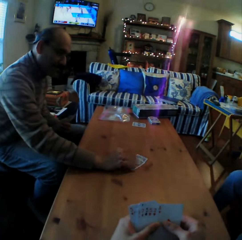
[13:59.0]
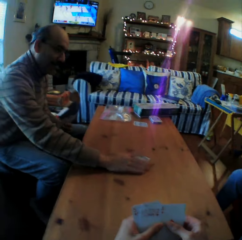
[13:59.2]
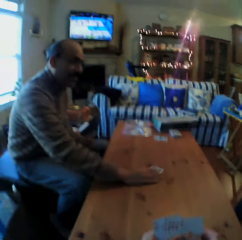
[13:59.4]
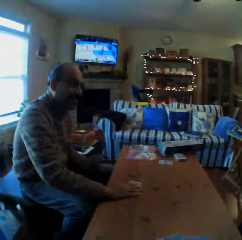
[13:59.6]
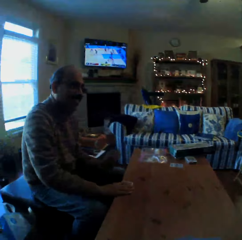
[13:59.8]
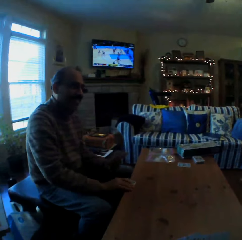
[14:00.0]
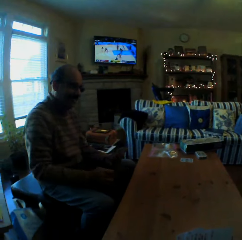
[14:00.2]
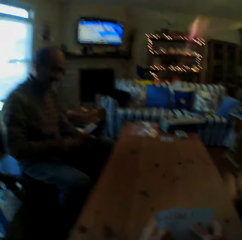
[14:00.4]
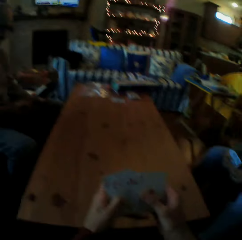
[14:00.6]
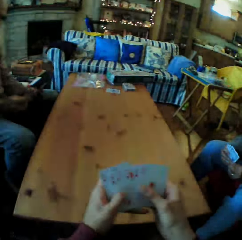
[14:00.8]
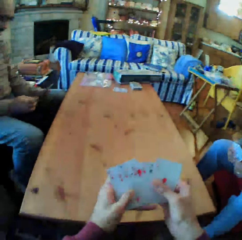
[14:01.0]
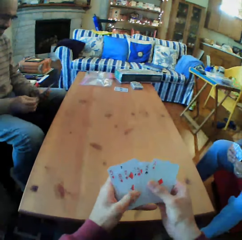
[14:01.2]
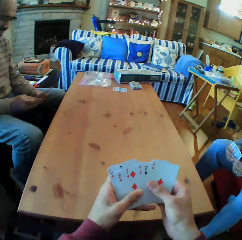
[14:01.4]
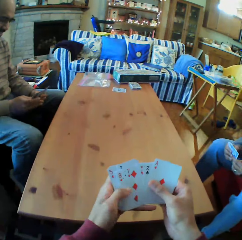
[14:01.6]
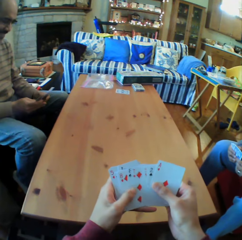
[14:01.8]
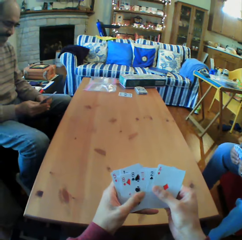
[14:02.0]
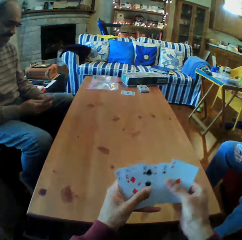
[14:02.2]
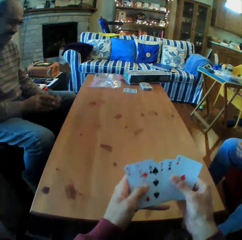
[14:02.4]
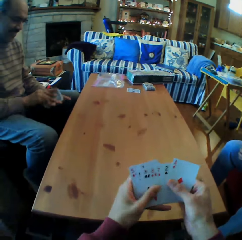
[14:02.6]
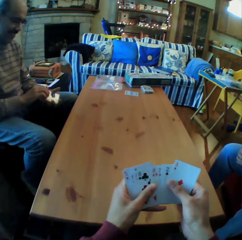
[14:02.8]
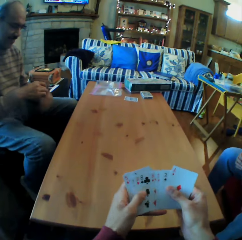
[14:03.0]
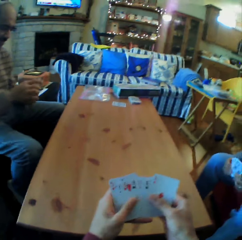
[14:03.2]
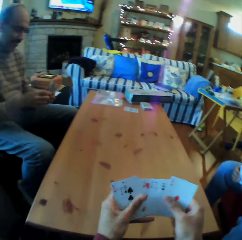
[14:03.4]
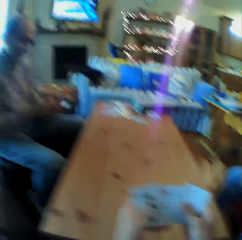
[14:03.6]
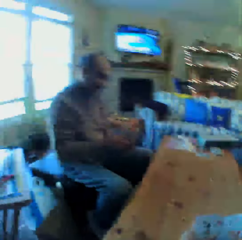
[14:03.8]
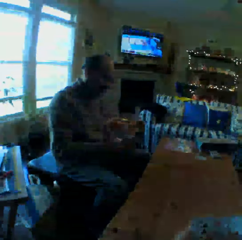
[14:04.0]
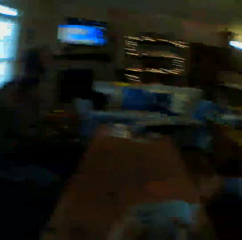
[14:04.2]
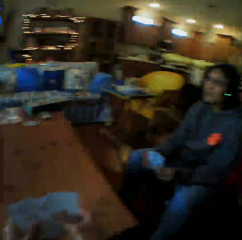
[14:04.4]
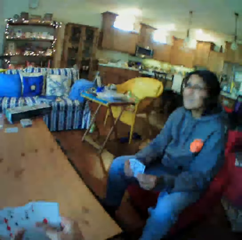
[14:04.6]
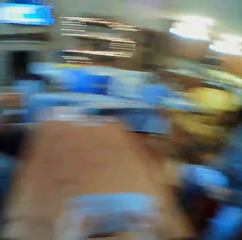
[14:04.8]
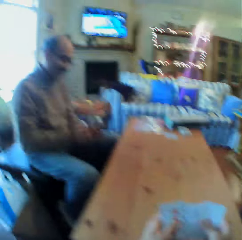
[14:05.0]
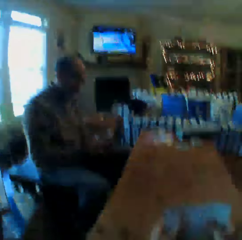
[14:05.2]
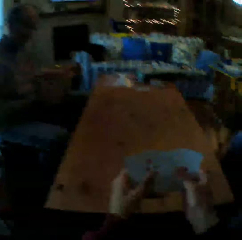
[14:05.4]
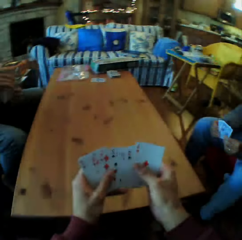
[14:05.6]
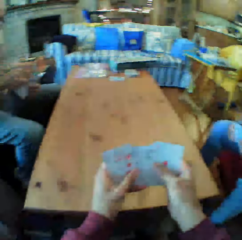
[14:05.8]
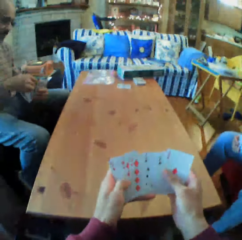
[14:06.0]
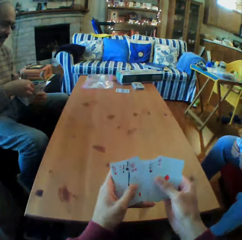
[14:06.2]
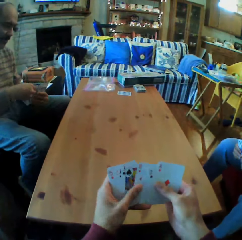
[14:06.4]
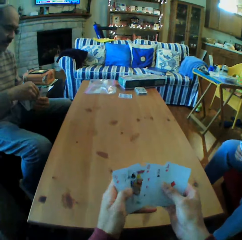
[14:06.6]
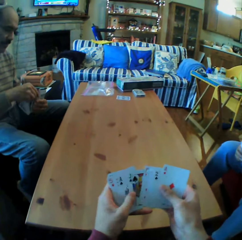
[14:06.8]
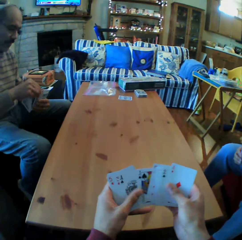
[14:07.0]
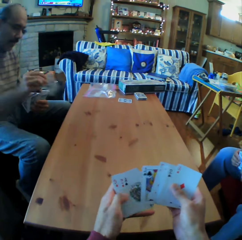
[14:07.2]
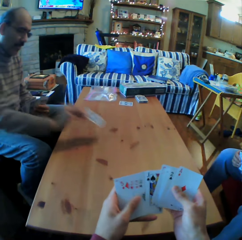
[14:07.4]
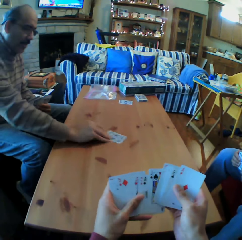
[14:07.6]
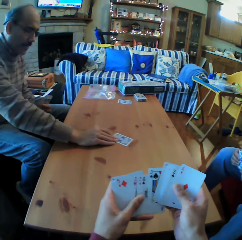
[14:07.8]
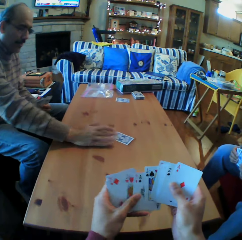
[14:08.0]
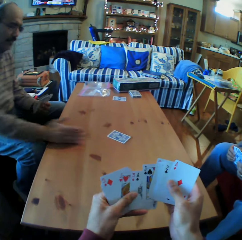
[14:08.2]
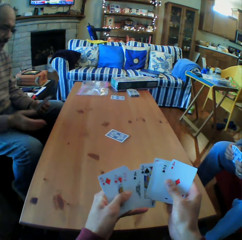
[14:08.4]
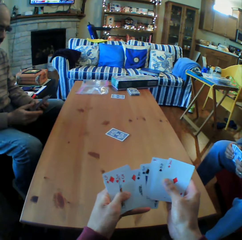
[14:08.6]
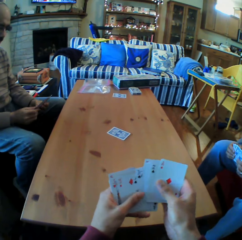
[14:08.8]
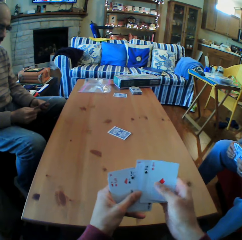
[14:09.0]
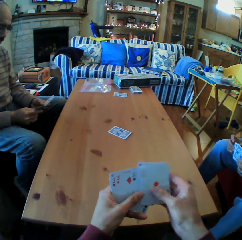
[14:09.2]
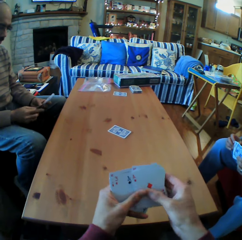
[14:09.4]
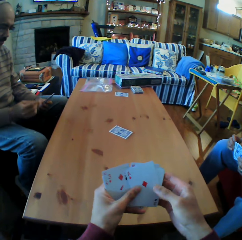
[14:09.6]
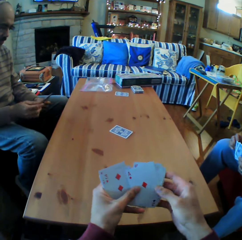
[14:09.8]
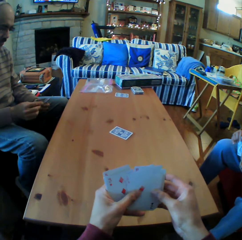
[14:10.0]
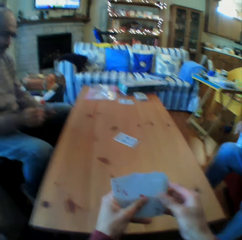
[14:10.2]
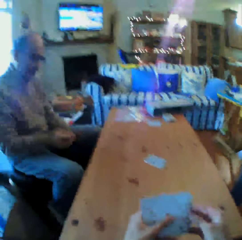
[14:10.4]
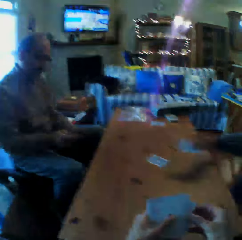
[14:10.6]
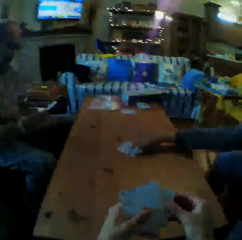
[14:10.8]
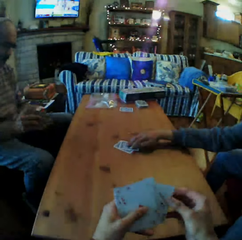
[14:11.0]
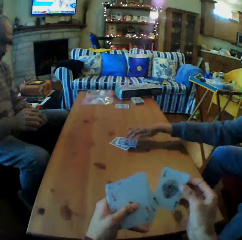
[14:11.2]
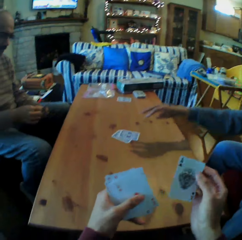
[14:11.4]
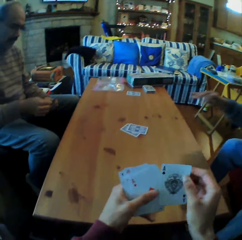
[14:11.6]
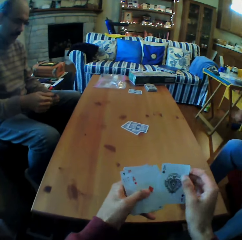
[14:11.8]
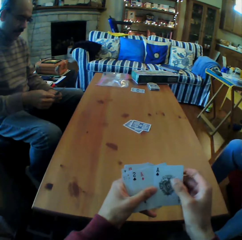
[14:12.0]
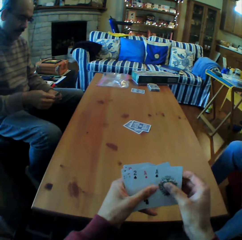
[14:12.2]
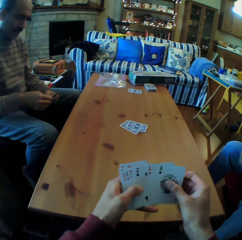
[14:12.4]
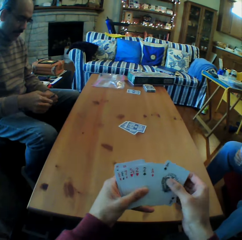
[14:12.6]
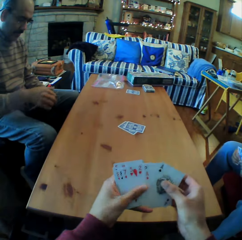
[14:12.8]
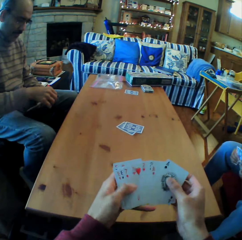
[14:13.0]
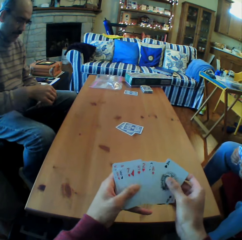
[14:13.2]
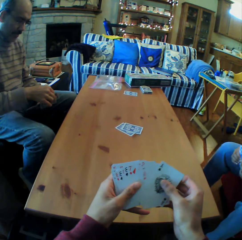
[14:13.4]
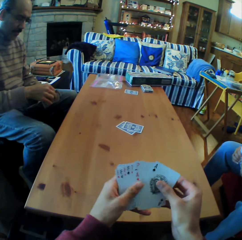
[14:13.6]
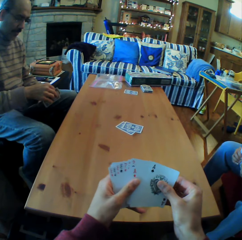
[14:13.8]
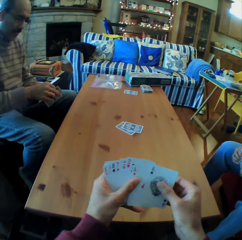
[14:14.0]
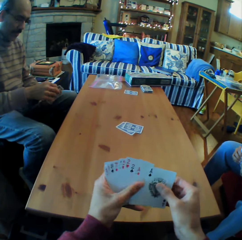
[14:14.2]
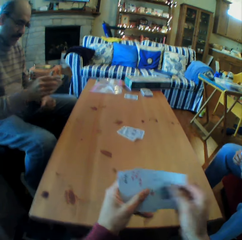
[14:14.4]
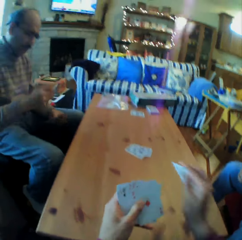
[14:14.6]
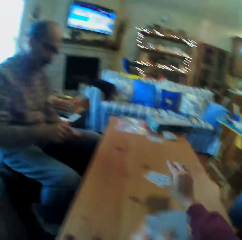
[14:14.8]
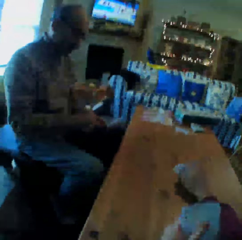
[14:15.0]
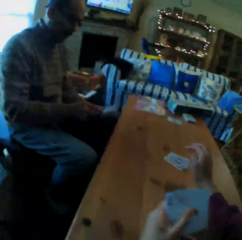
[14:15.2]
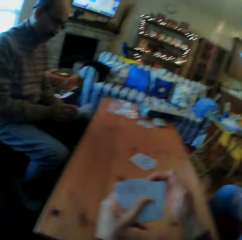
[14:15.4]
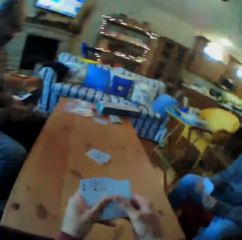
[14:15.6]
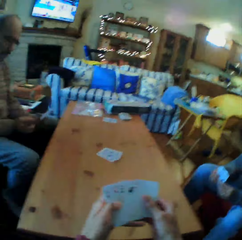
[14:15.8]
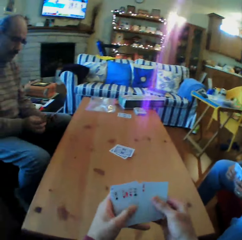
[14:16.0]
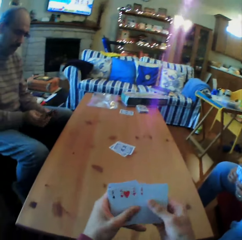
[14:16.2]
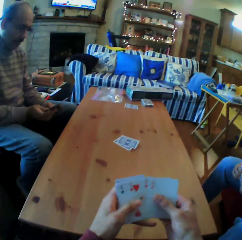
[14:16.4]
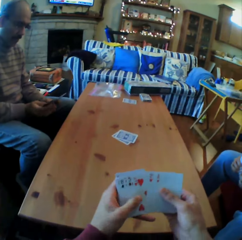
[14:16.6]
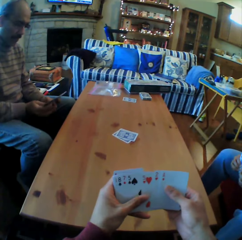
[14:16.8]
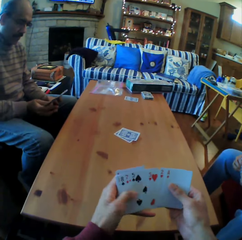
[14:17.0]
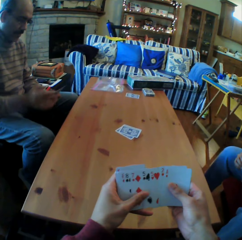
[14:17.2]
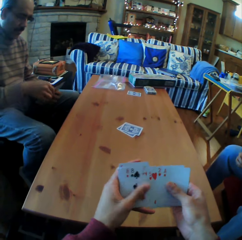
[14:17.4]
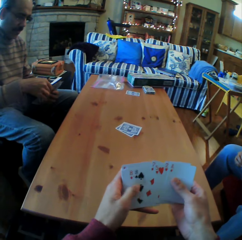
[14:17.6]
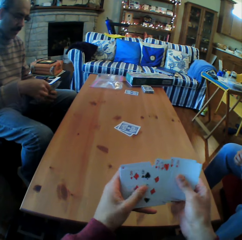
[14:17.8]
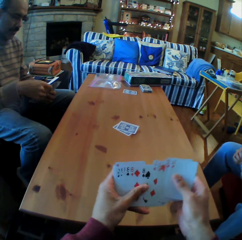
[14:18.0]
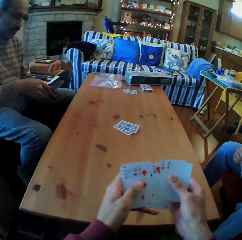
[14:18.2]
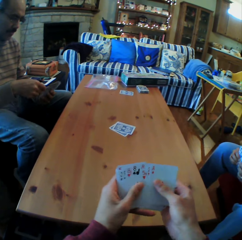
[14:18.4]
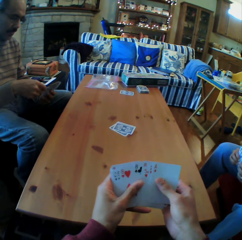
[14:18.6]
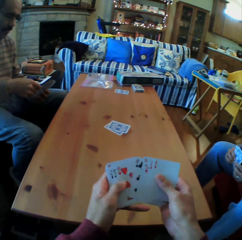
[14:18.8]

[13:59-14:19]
The man picks up the cards from the table. The camera wearer picks up the cards from the table. They look at the cards. They look at the woman. A woman puts the card on the table. The camera wearer looks at the man. The woman puts the cards on the table. The camera wearer looks at the cards. They put the cards on the table. They look at the cards.

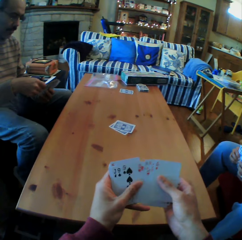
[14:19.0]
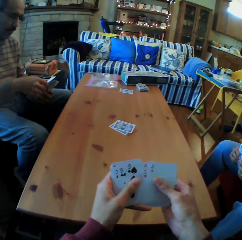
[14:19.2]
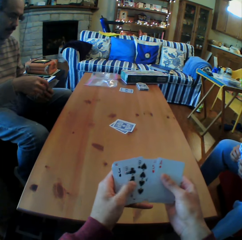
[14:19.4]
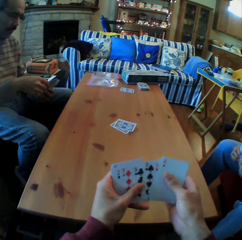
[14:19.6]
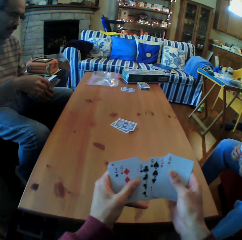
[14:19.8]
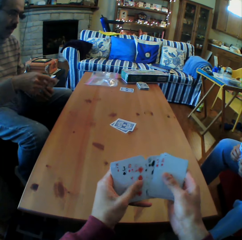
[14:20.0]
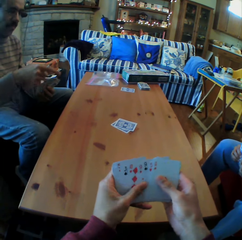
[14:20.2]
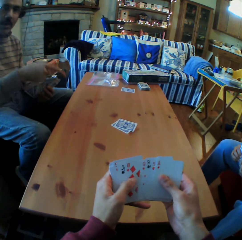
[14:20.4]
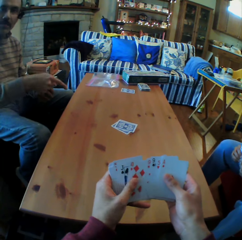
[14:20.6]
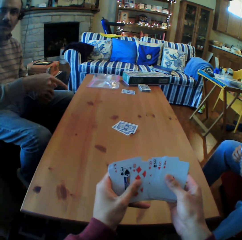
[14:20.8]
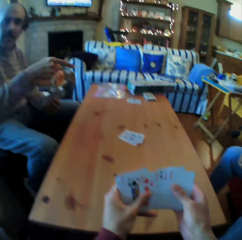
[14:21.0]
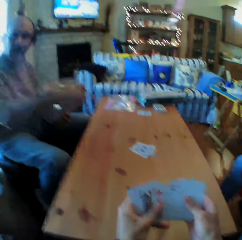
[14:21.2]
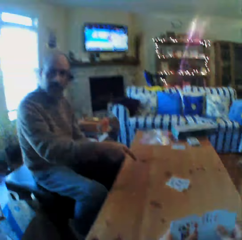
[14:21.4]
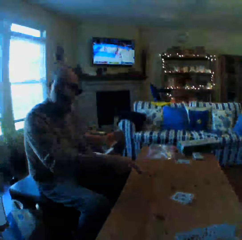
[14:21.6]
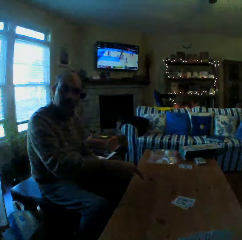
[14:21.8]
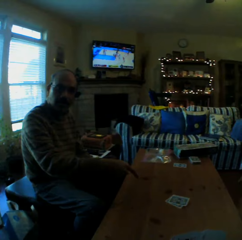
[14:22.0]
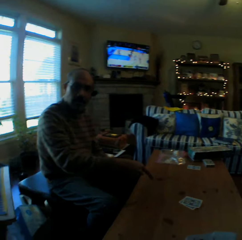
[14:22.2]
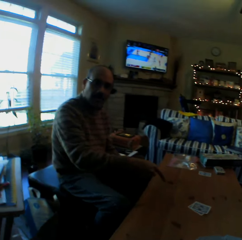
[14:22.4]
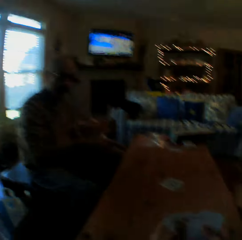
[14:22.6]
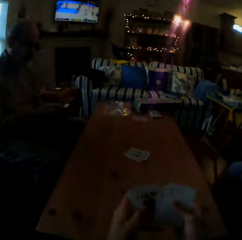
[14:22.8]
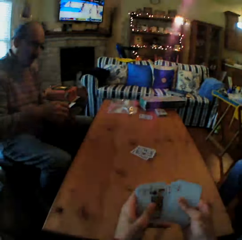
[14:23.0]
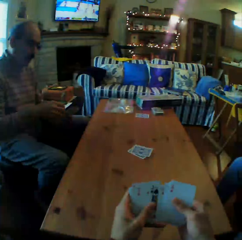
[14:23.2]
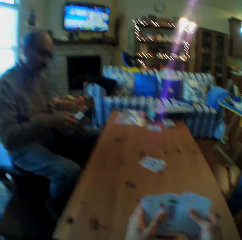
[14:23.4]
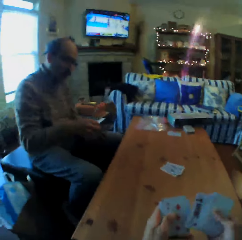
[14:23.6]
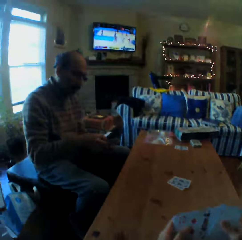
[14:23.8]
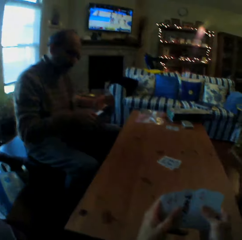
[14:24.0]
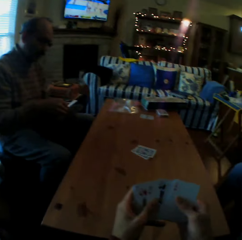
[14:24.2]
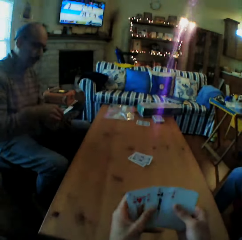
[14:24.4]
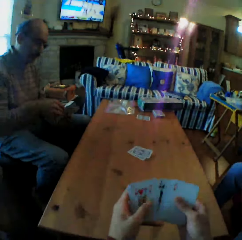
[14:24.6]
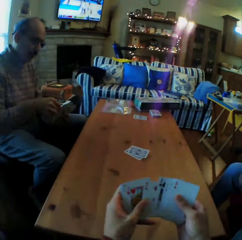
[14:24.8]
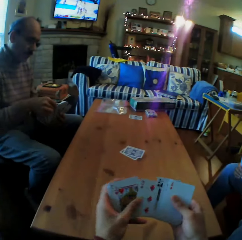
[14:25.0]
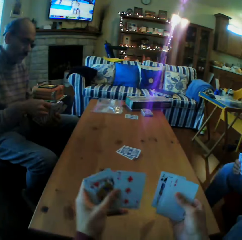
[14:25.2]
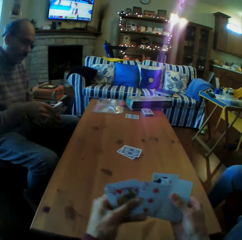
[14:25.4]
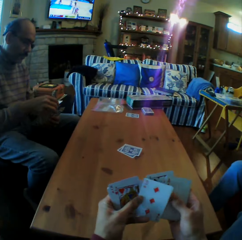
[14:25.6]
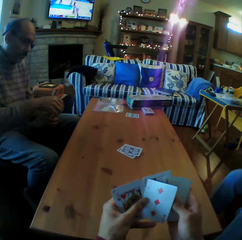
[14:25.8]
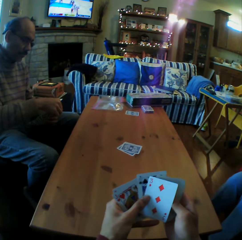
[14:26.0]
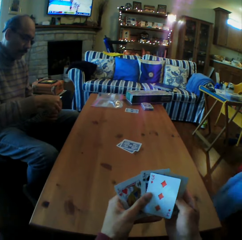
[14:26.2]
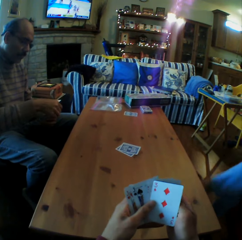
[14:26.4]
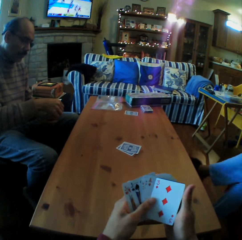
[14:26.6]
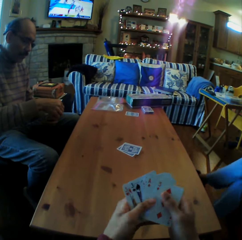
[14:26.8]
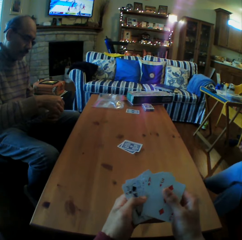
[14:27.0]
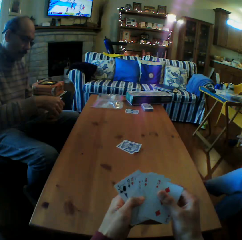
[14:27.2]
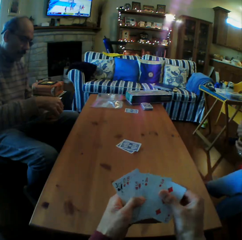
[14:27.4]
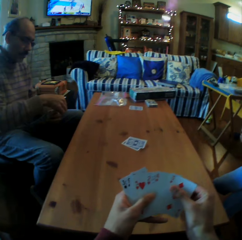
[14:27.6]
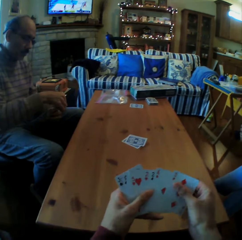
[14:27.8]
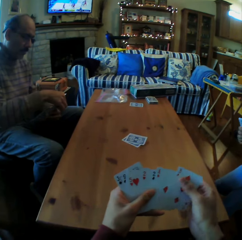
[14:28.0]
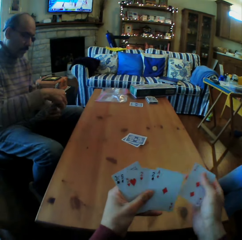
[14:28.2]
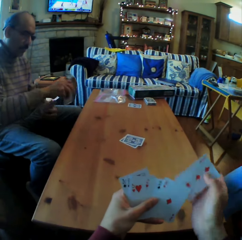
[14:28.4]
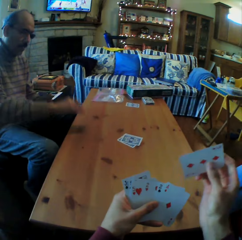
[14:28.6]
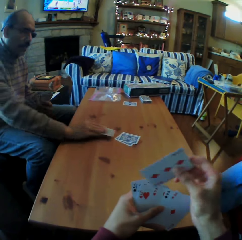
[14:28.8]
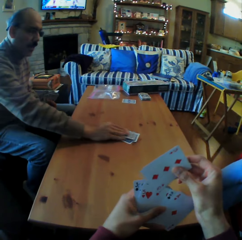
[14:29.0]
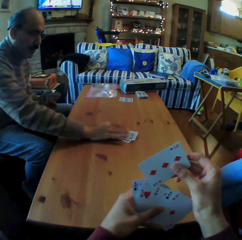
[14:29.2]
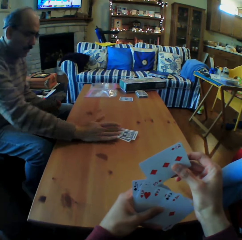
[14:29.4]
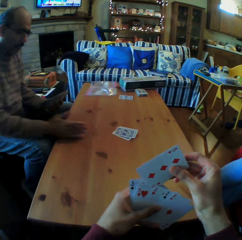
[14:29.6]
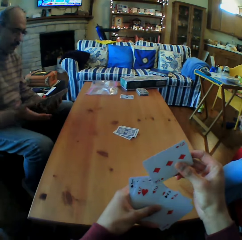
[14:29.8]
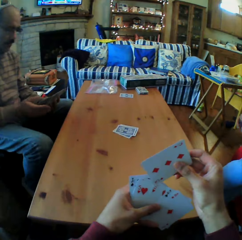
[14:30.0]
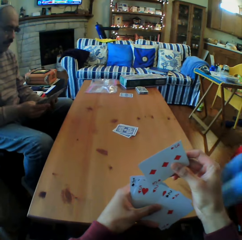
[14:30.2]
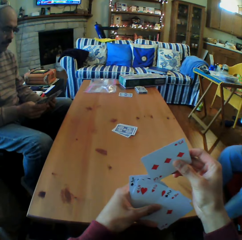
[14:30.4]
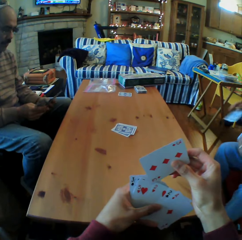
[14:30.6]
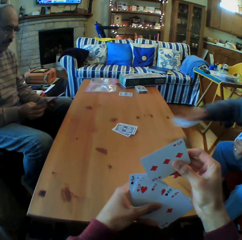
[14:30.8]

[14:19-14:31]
The man talks to the camera wearer. The camera wearer looks at the cards. The man puts the cards on the table.
